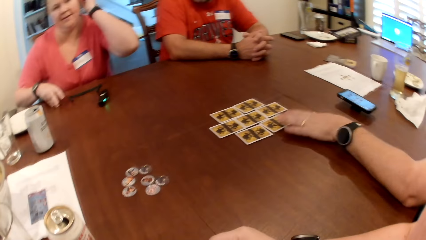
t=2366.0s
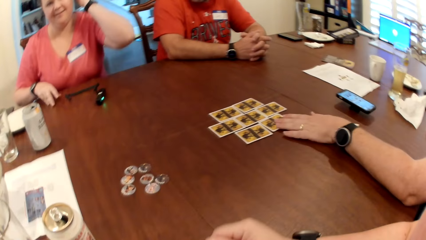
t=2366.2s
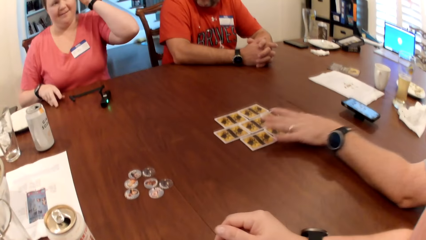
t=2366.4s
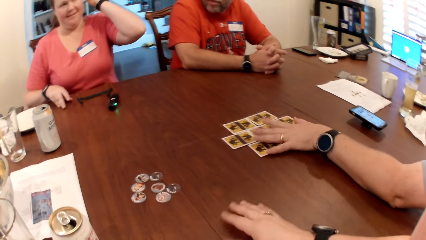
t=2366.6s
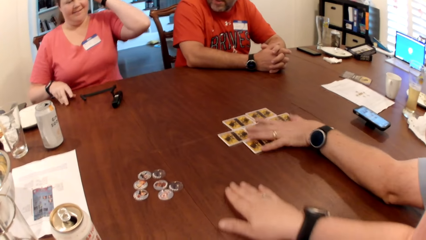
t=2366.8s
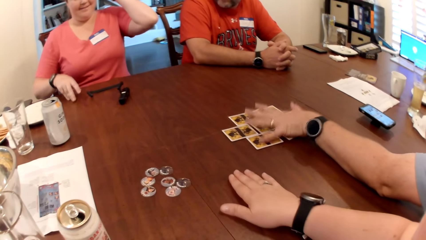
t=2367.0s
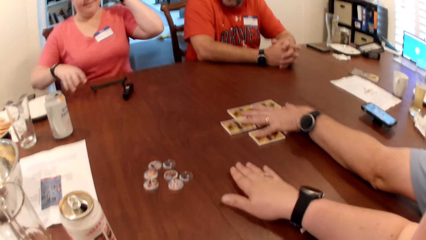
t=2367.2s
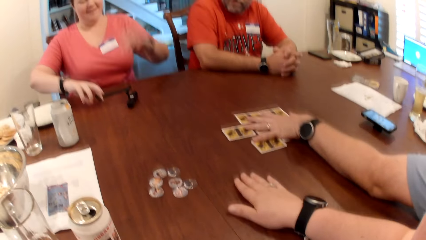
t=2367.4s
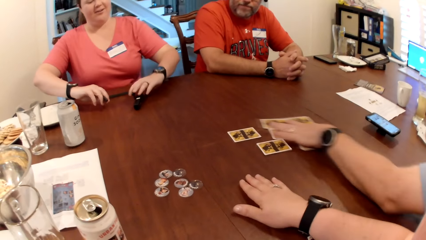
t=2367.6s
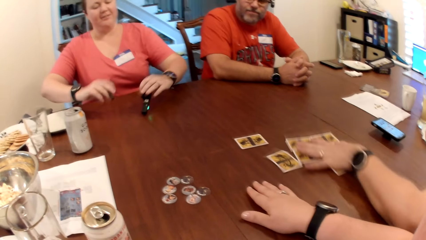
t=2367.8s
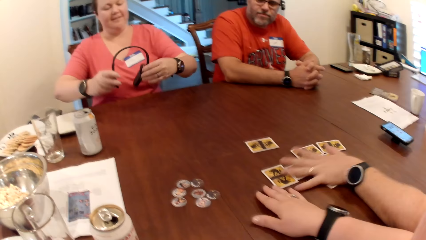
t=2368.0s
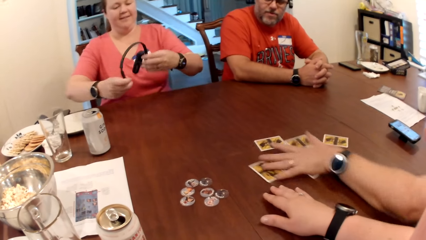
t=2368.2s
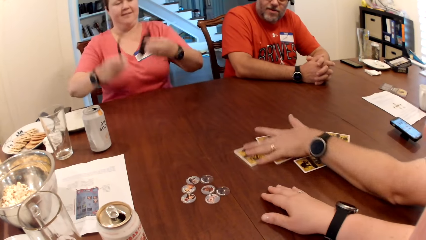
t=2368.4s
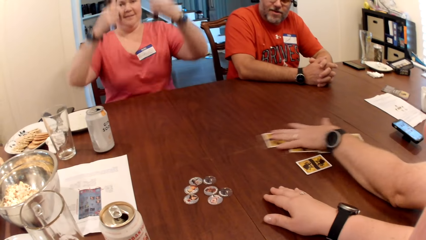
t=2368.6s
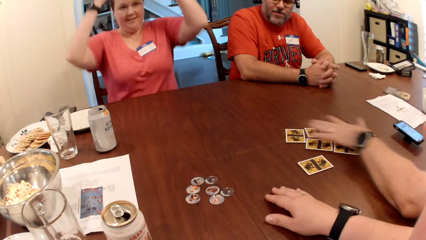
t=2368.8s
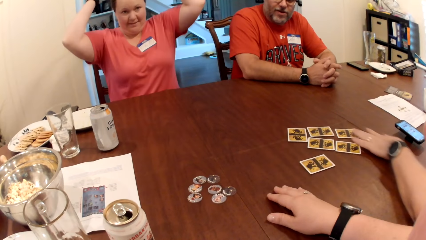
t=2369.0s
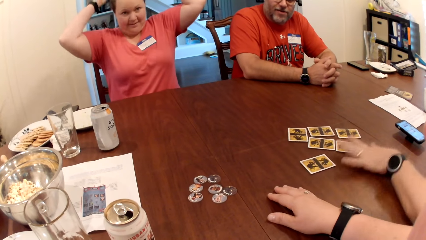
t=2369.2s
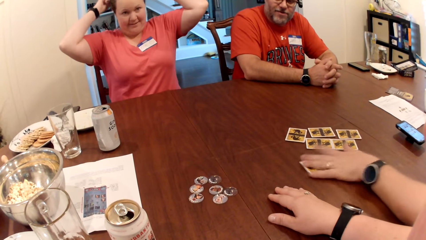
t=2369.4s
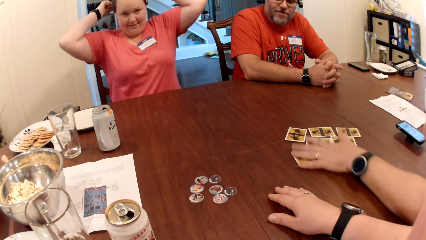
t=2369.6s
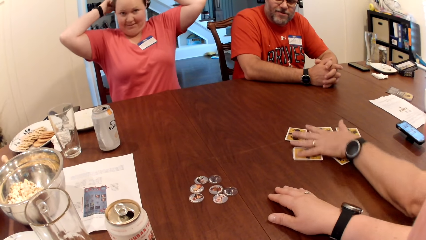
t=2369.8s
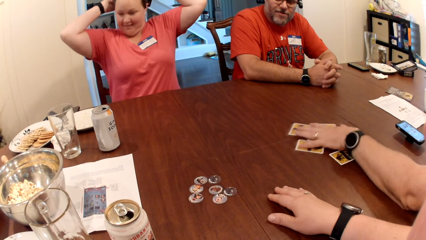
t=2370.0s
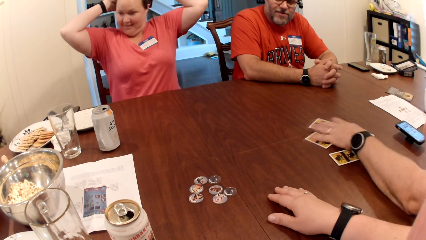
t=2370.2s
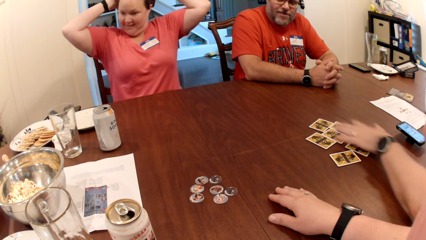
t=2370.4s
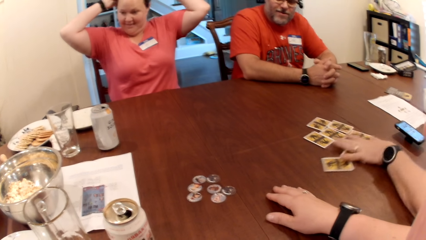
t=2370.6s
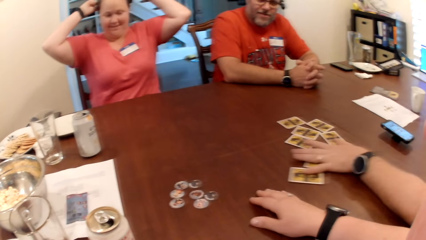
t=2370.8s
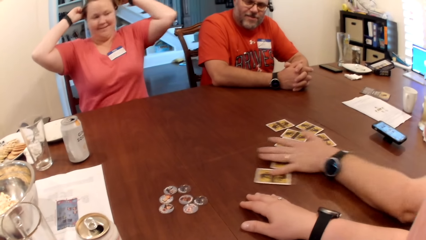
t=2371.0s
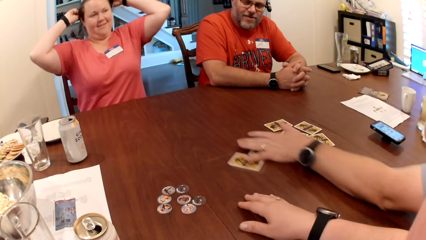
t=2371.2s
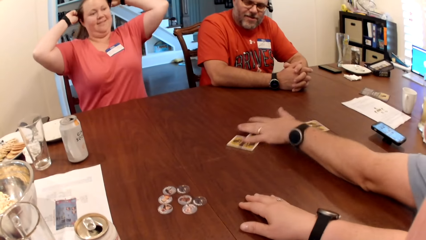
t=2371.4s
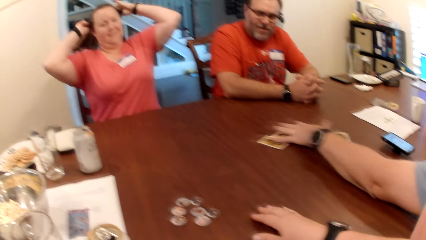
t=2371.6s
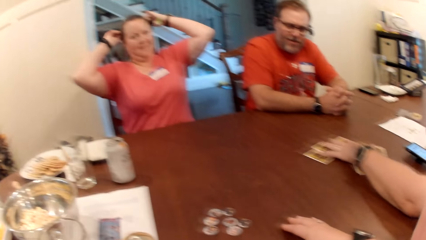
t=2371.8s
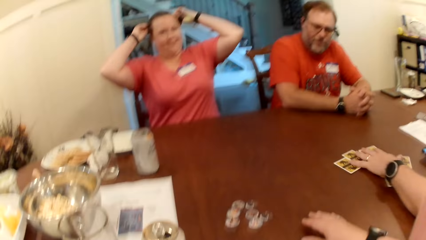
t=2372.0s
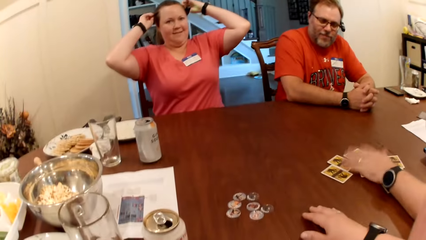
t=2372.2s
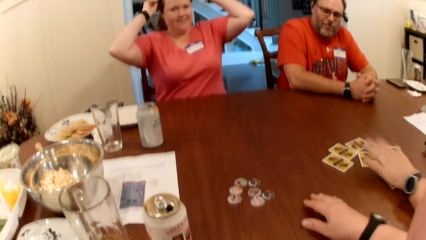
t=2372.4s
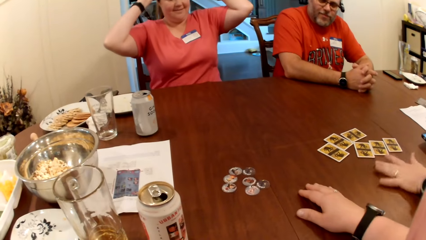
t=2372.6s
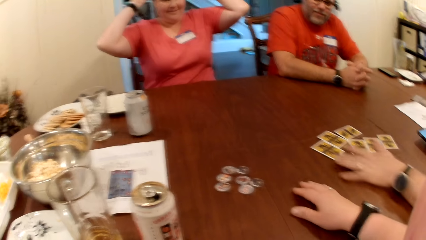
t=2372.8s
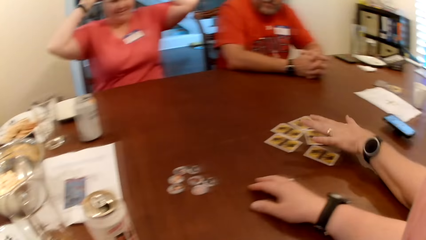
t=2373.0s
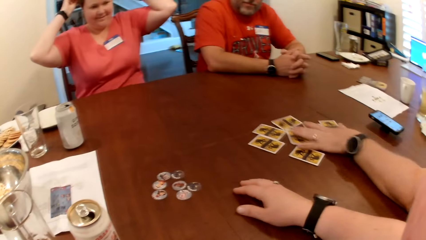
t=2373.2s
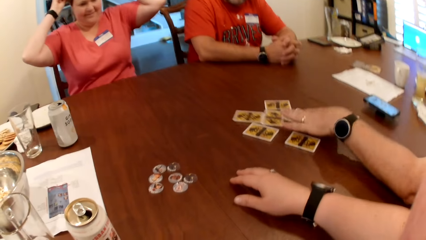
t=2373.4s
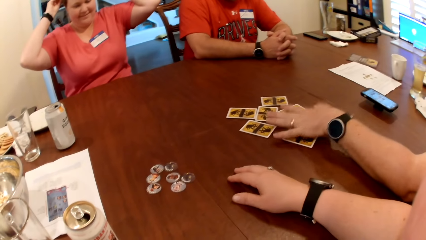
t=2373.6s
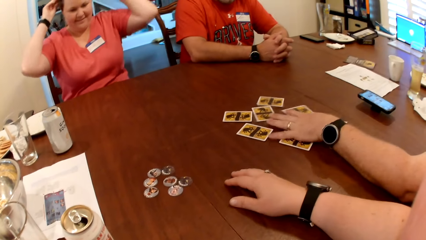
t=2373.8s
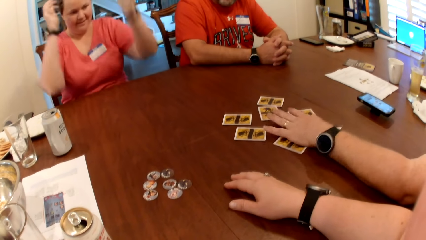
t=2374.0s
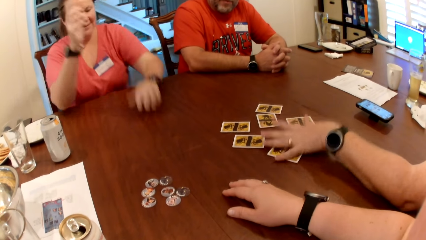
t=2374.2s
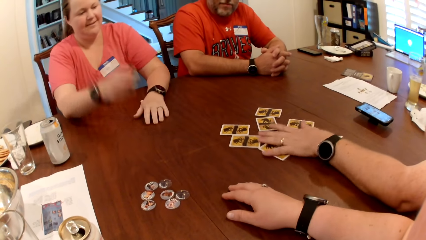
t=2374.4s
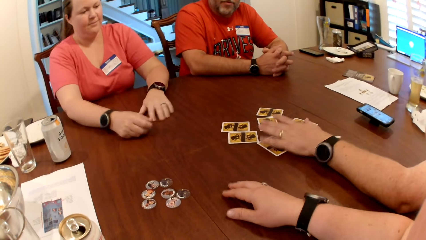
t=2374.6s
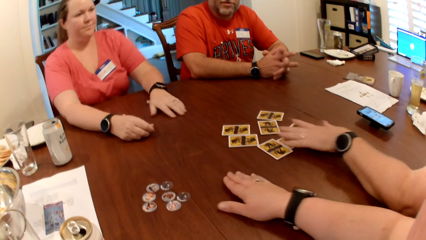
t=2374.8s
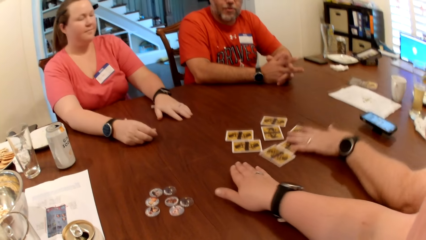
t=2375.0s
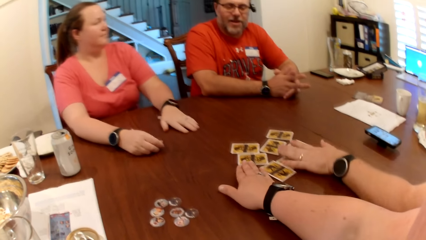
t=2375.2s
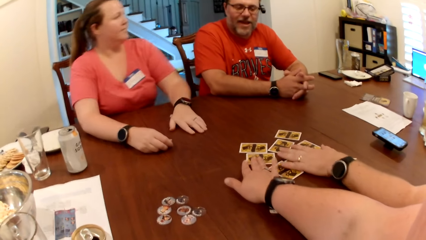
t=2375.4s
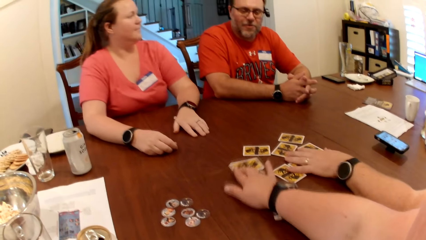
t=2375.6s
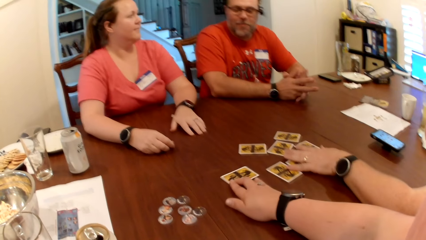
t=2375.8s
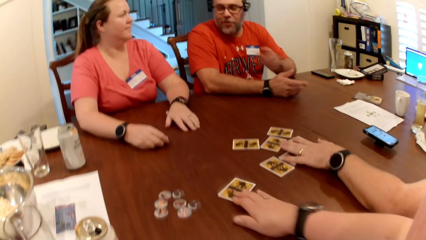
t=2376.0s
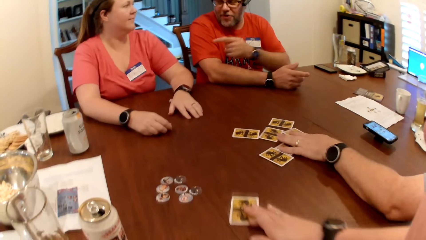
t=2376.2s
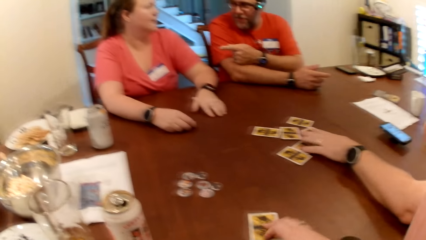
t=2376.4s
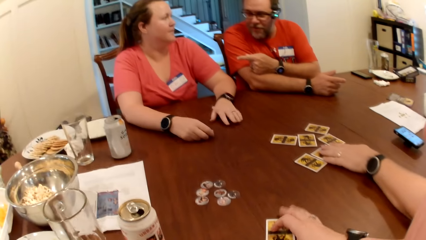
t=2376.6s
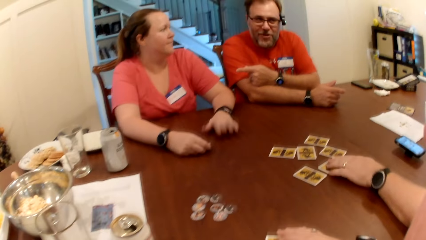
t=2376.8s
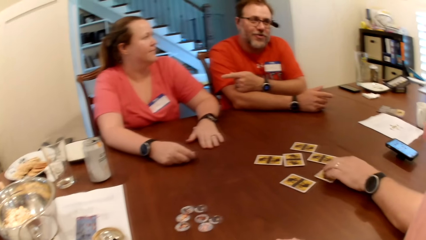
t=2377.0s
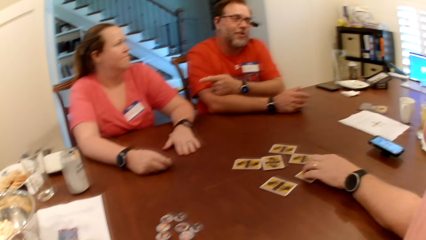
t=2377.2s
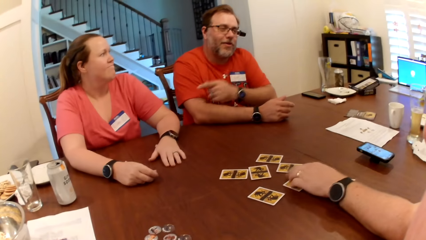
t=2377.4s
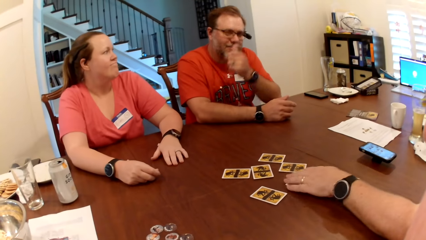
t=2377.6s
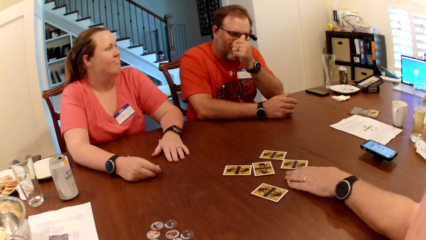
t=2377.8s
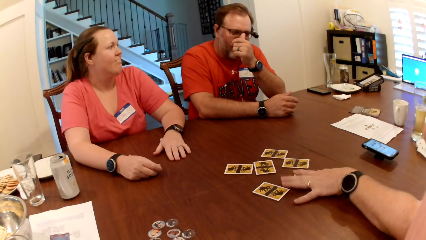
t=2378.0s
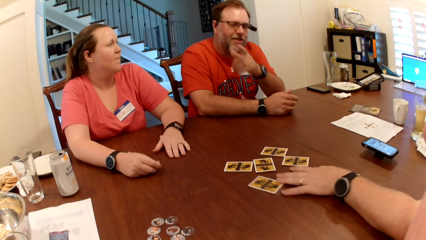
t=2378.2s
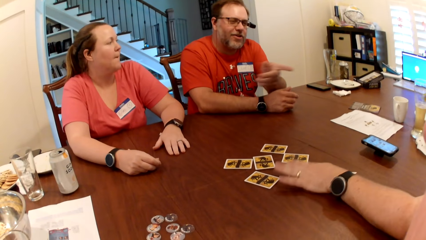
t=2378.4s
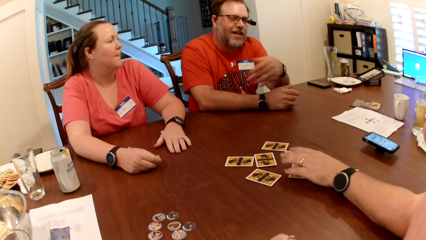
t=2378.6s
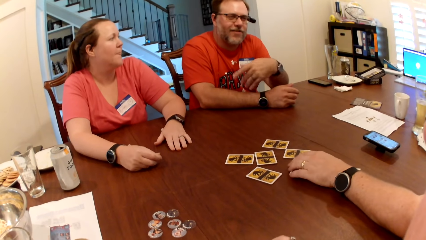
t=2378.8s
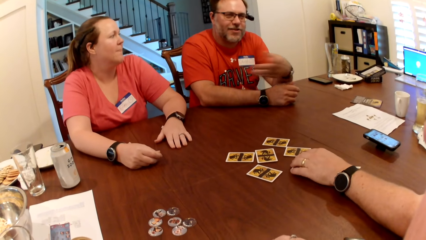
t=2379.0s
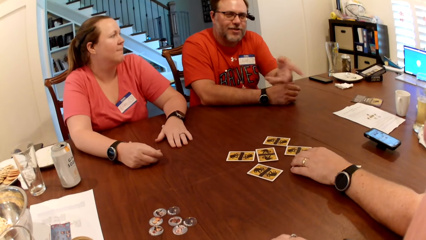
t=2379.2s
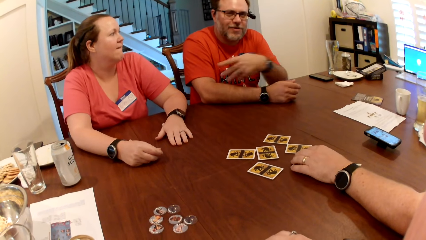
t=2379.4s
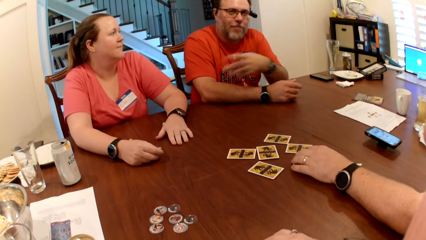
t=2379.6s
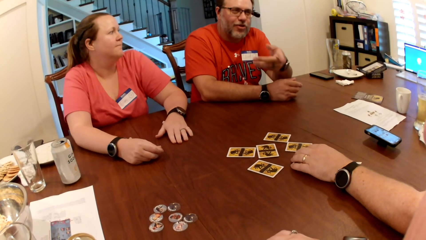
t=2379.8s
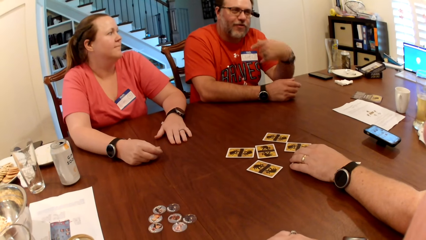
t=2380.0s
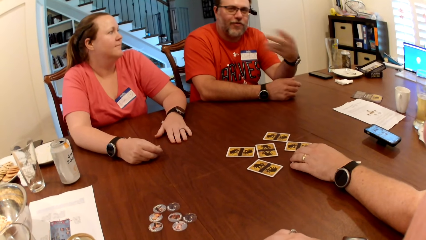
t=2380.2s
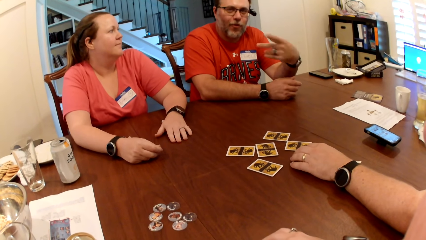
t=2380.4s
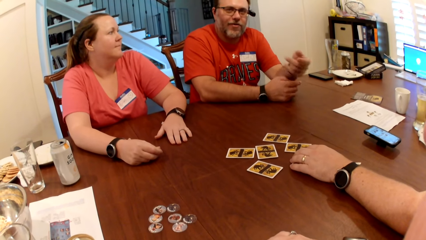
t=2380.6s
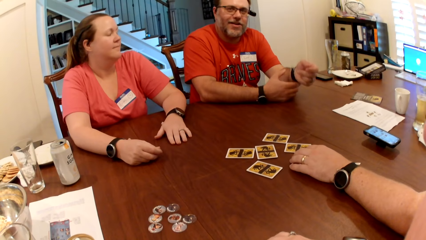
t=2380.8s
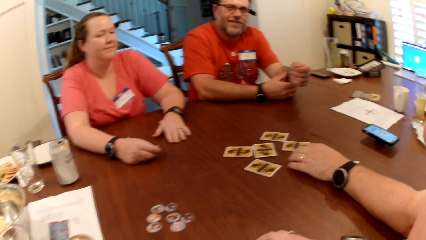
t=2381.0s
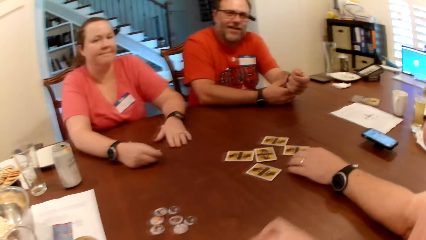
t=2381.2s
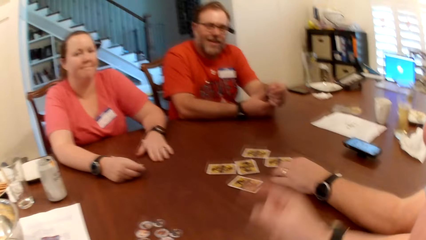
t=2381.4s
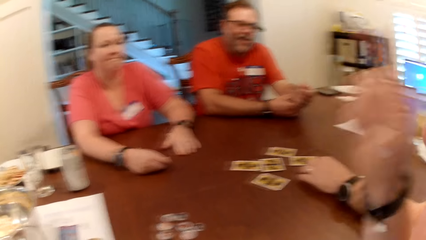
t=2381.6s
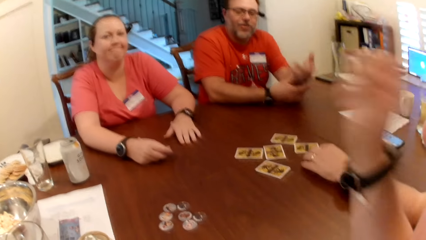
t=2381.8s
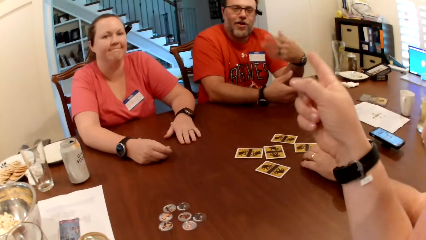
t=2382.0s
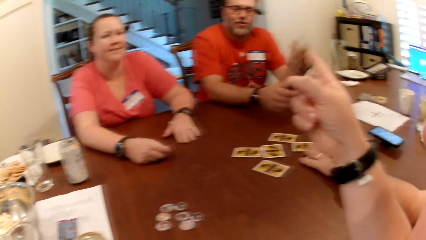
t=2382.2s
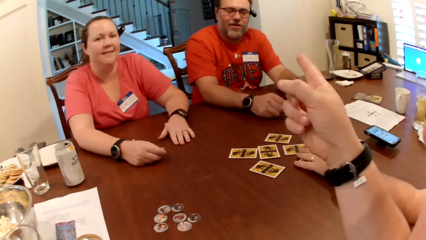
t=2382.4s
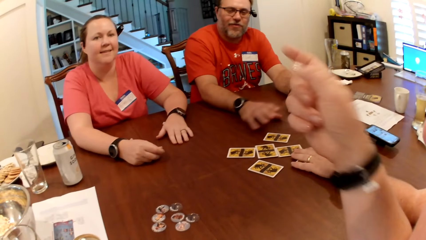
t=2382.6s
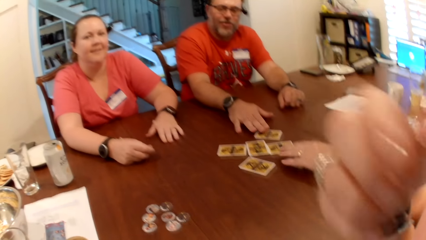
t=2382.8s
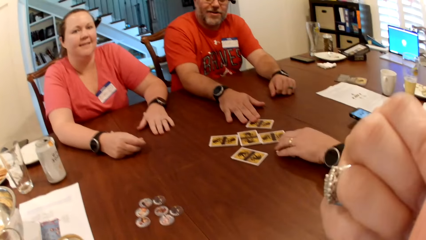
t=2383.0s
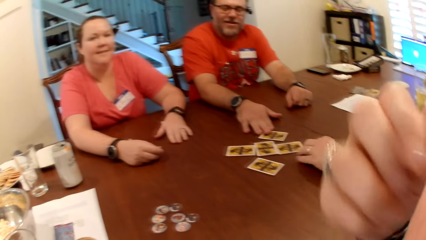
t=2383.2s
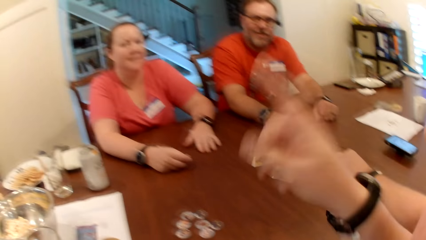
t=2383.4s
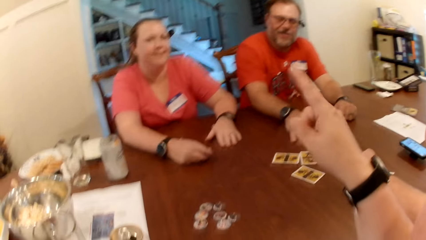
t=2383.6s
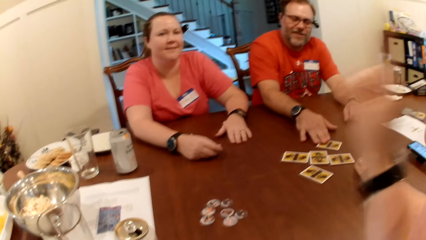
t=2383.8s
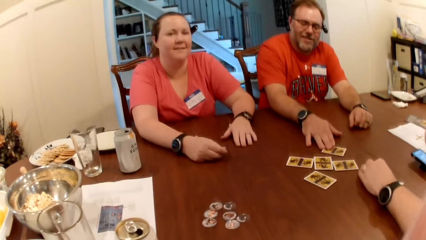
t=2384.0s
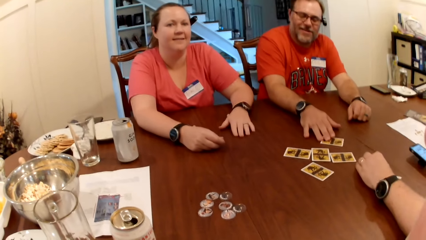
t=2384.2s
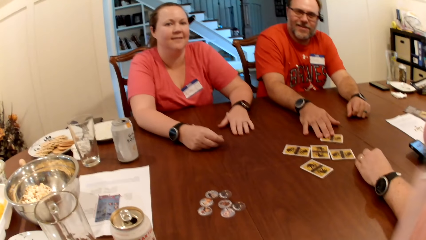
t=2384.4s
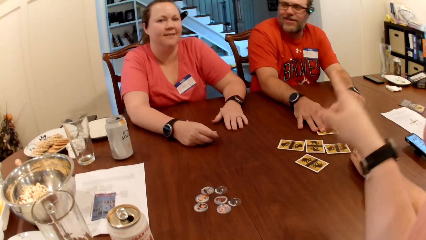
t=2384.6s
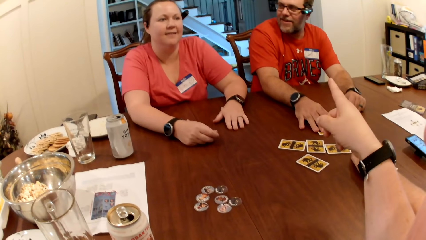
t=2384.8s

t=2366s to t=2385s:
A man adjusts some cards with his left hand. A woman removes her right hand from the table. The camera wearer touches the table. The woman picks up the camera on the table with both hands. The woman wears the camera with both hands. The woman places her left hand on the table. The woman places her right hand on the table. The camera wearer picks up a card on the table with her right hand. Another man adjusts his glasses with his left hand. The camera wearer raises her right hand. She points her right hand at the other man. The other man touches a card on the table with his right hand. The camera wearer touches her nose. She points her right hand at the woman and the other man. She points her right hand at the other man.
